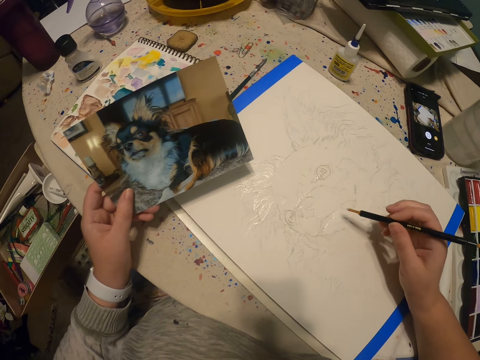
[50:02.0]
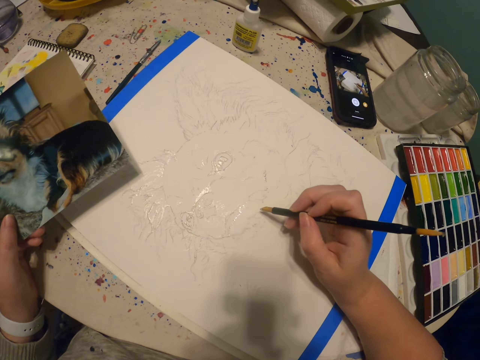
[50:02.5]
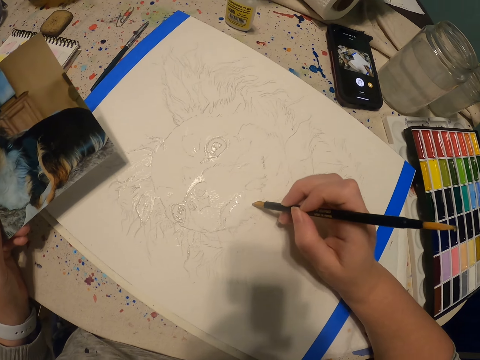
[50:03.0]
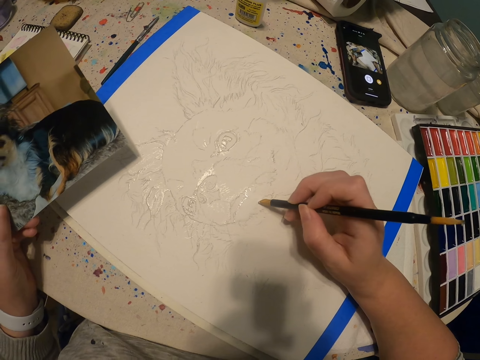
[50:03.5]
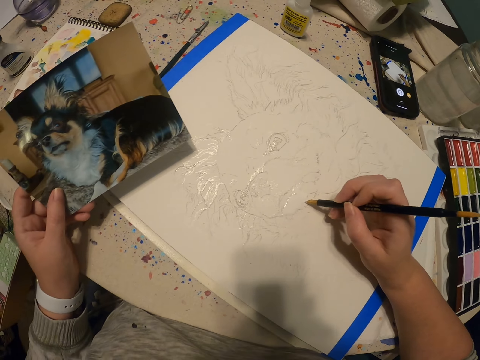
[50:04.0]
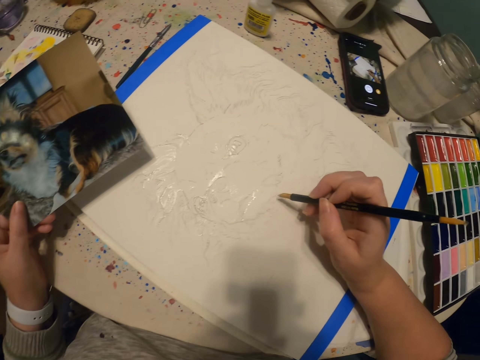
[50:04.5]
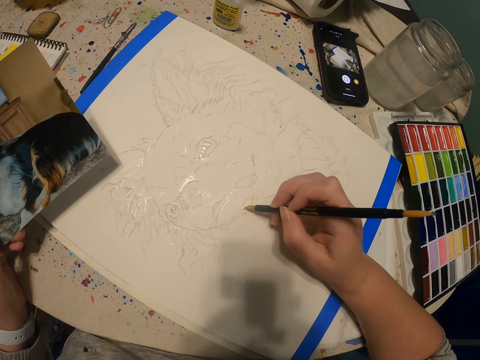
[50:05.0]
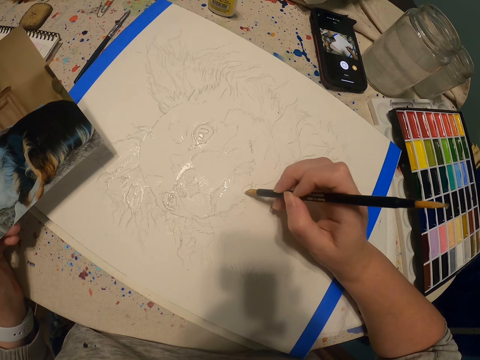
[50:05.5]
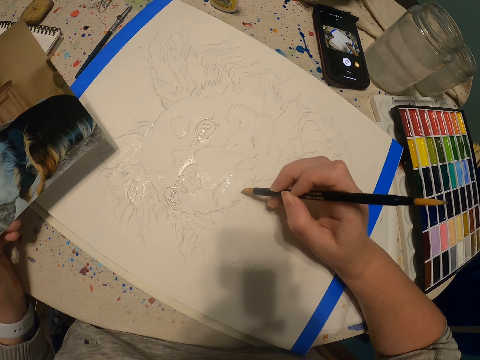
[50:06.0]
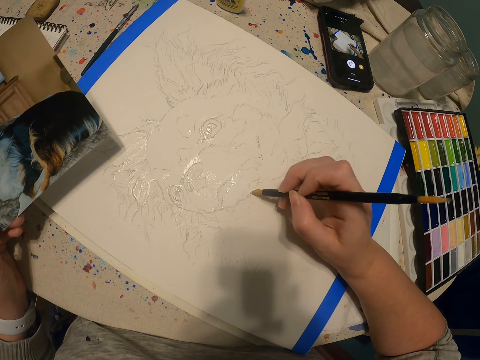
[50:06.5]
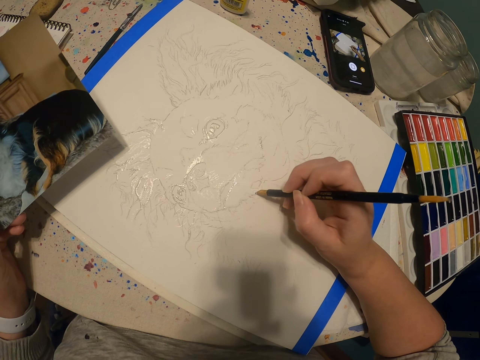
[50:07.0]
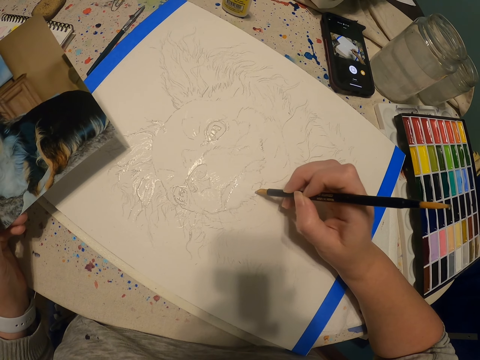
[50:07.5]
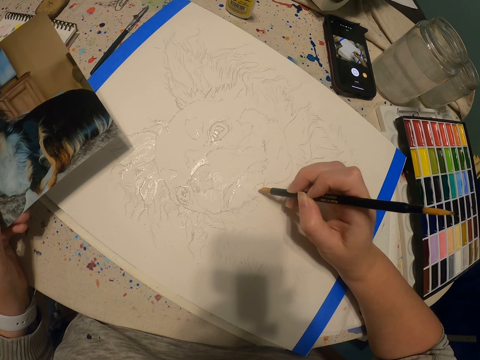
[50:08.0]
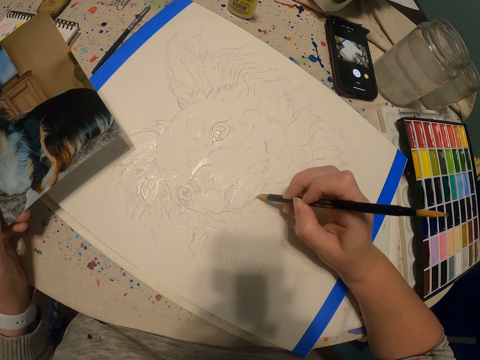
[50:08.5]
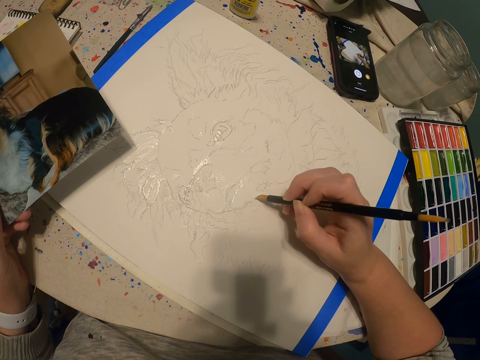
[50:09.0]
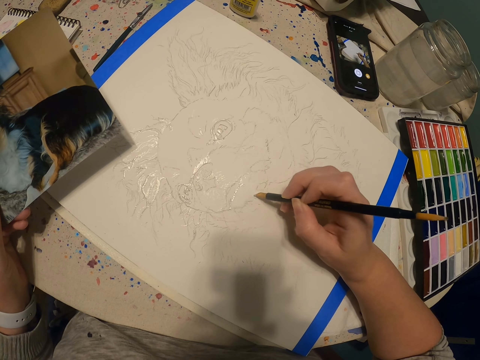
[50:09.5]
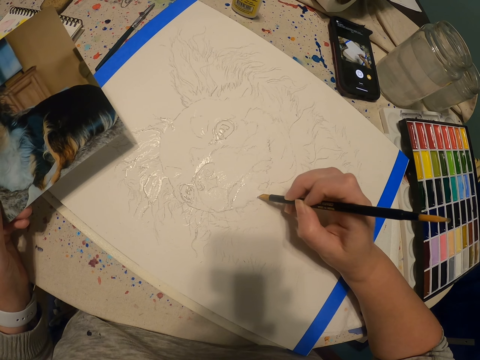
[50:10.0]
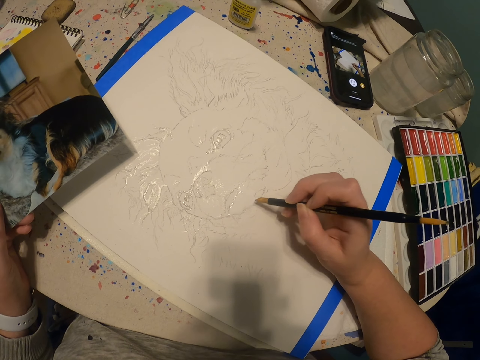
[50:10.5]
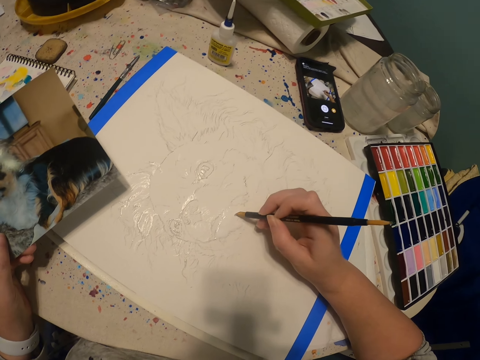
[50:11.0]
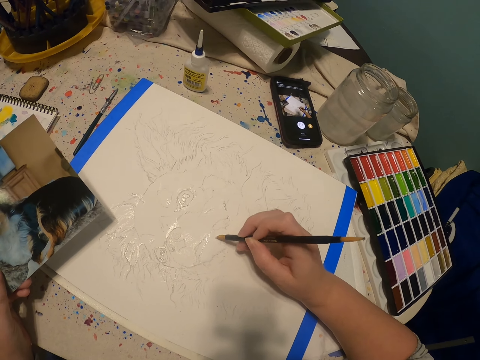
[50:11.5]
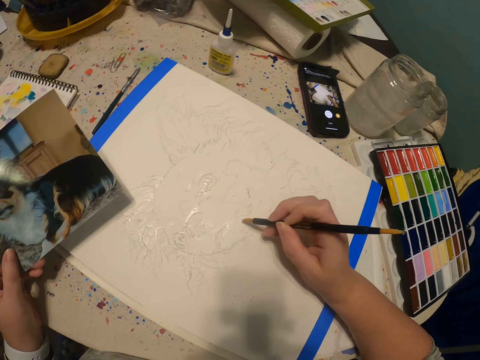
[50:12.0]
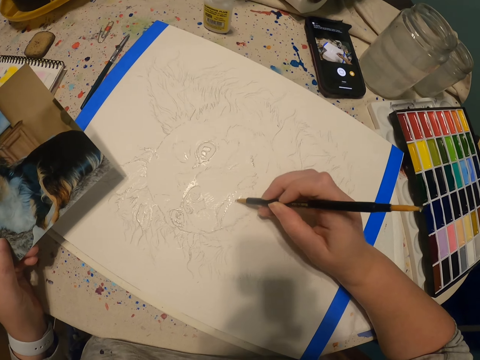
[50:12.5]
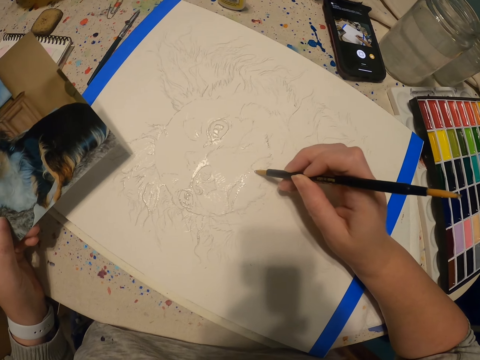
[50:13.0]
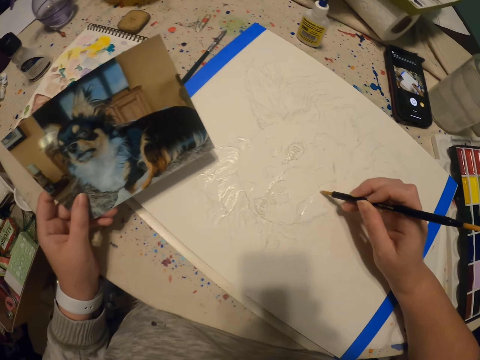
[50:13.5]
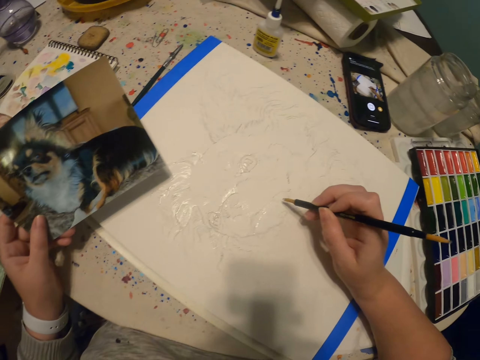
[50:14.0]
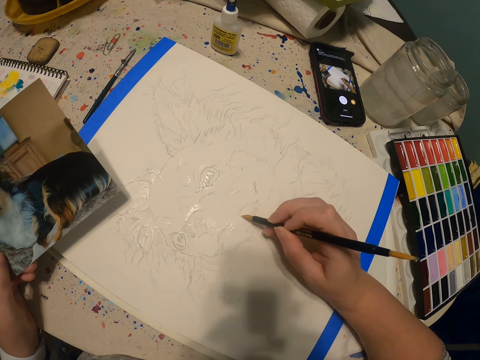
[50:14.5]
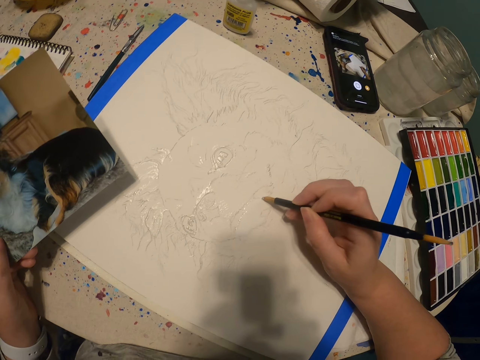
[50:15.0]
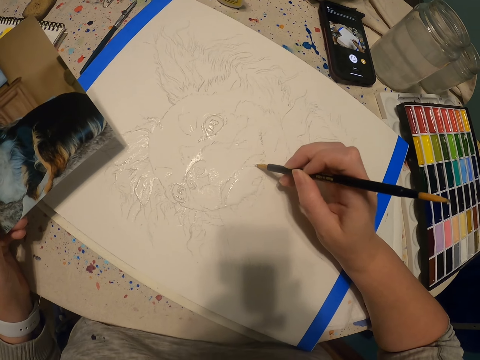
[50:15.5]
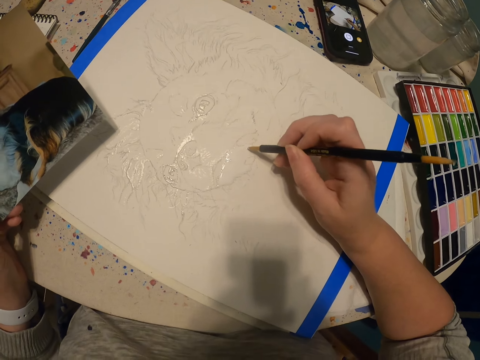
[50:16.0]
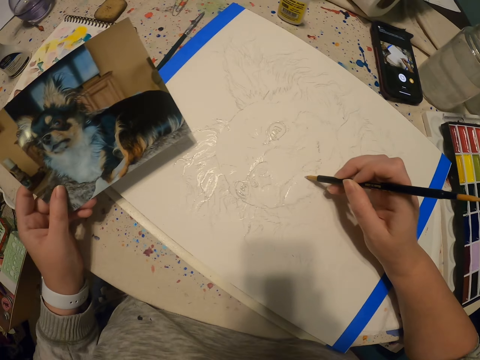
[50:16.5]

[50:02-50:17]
The camera wearer views the picture in the left hand. They paint on the canvas using the paintbrush.

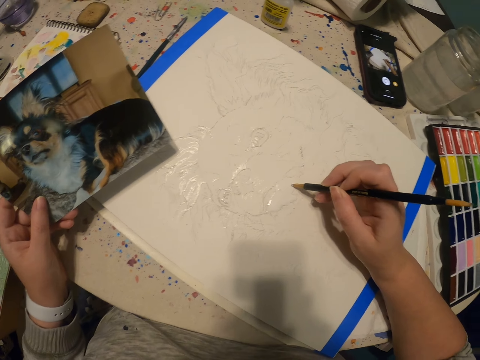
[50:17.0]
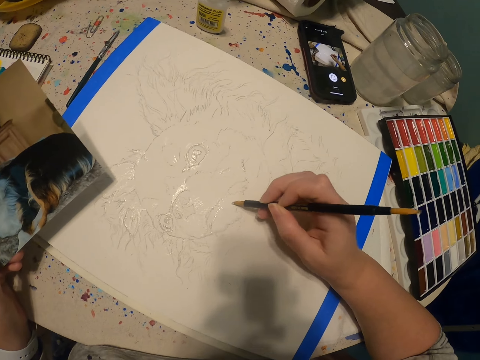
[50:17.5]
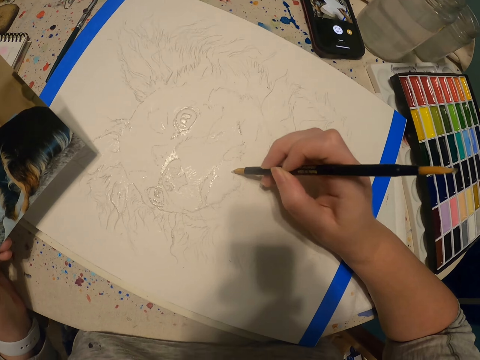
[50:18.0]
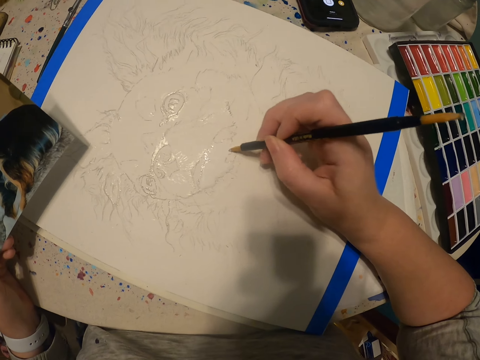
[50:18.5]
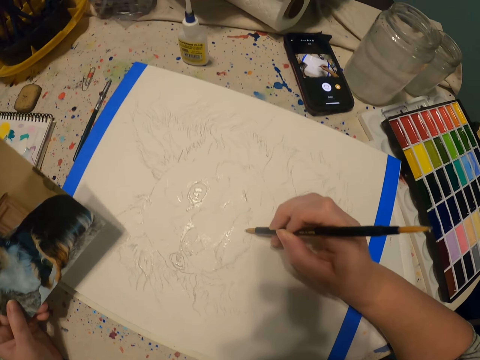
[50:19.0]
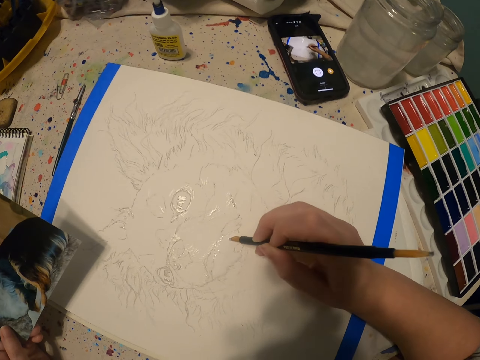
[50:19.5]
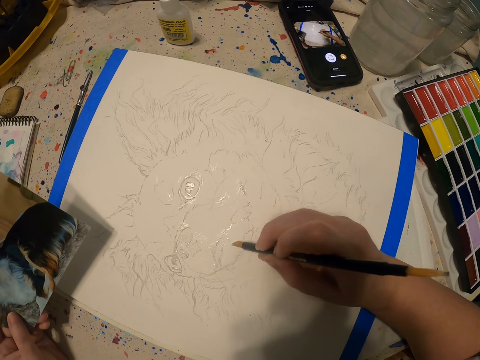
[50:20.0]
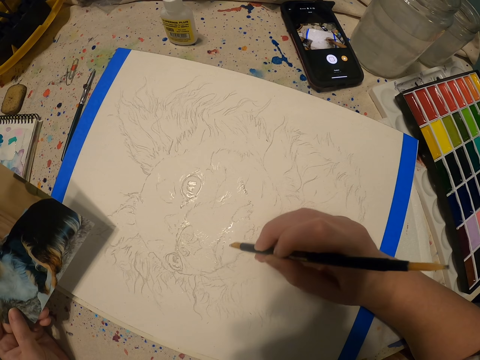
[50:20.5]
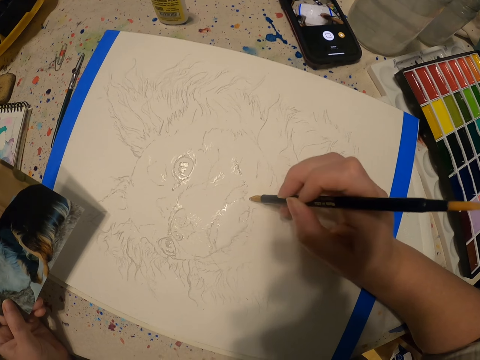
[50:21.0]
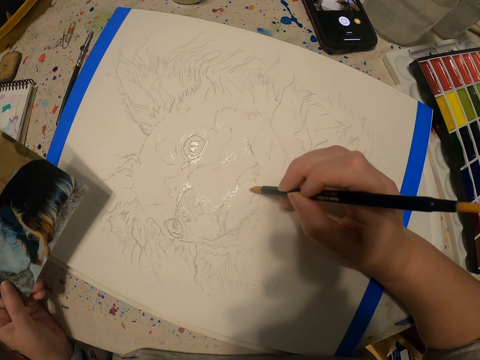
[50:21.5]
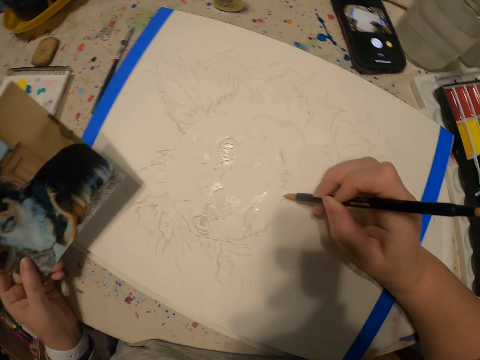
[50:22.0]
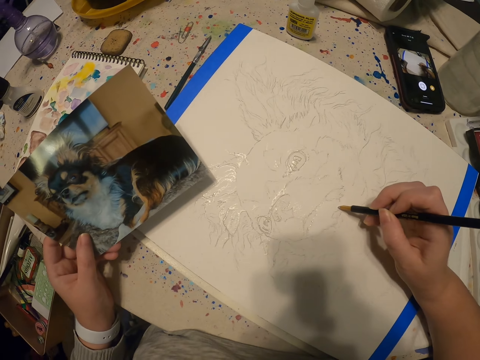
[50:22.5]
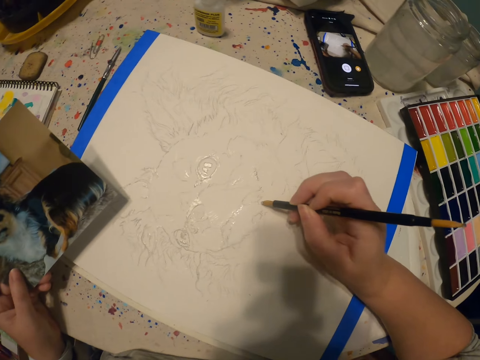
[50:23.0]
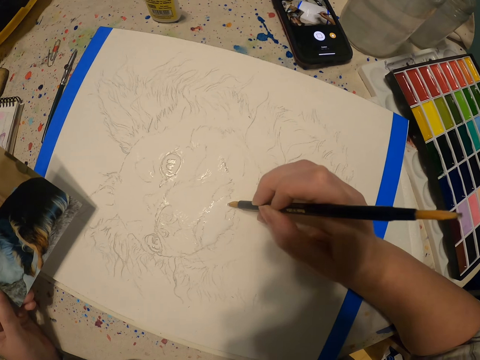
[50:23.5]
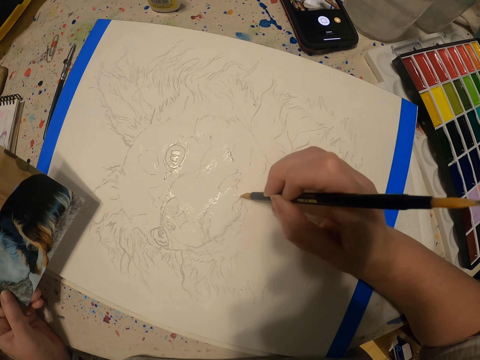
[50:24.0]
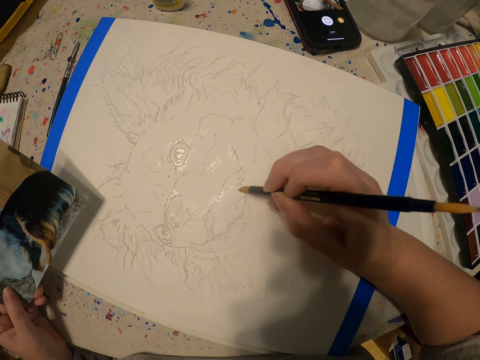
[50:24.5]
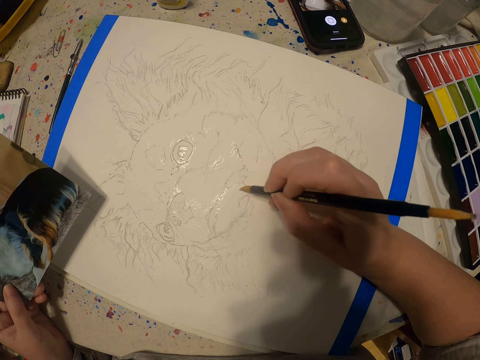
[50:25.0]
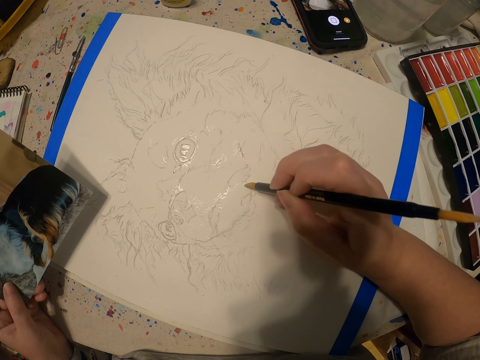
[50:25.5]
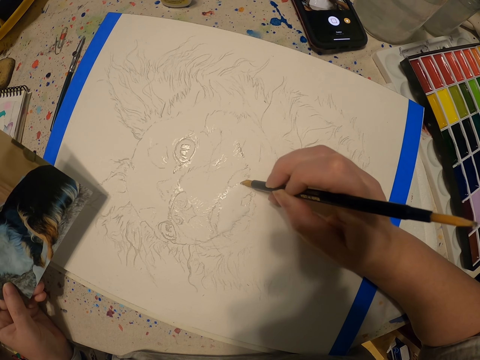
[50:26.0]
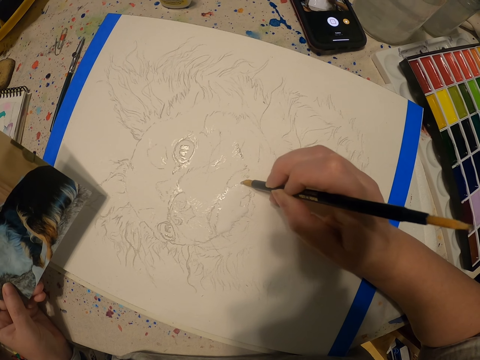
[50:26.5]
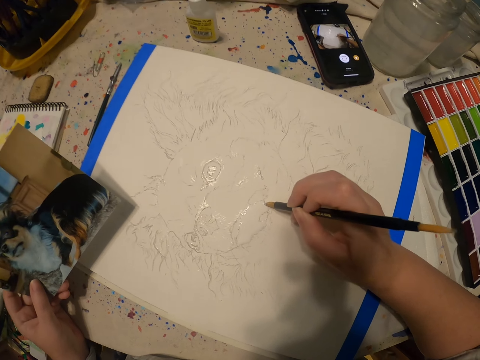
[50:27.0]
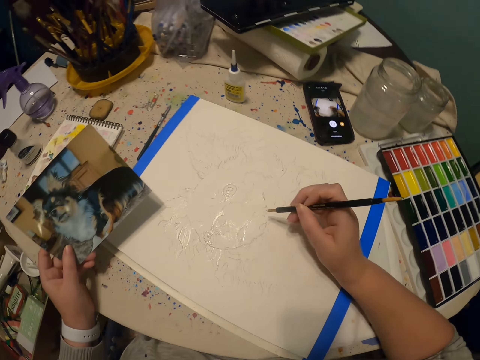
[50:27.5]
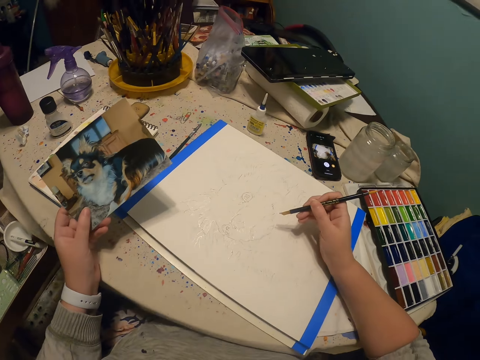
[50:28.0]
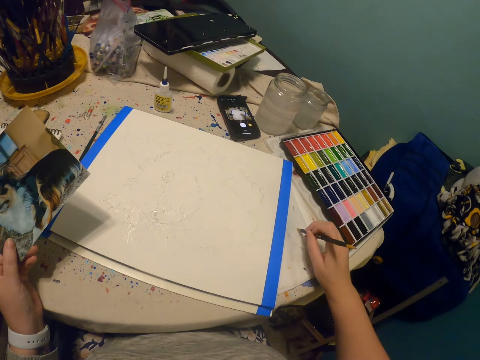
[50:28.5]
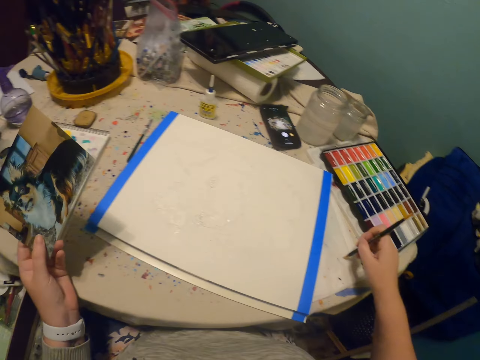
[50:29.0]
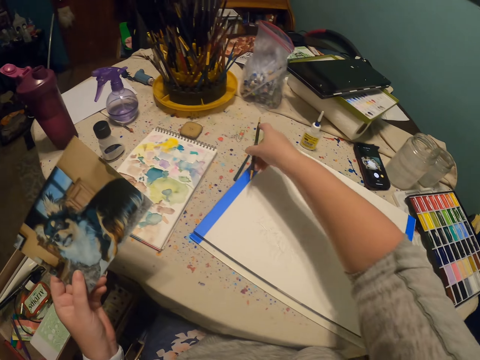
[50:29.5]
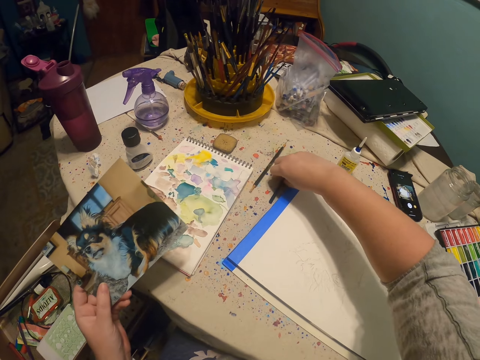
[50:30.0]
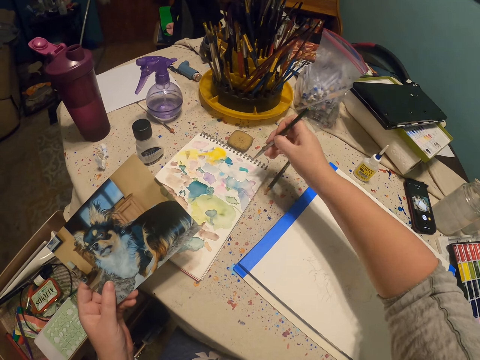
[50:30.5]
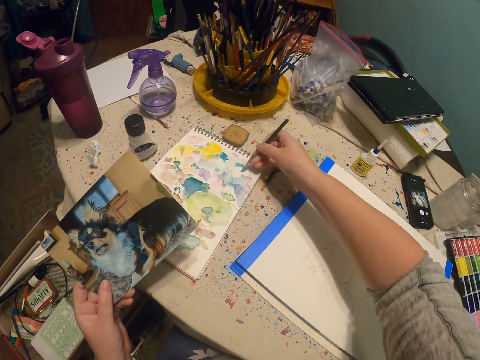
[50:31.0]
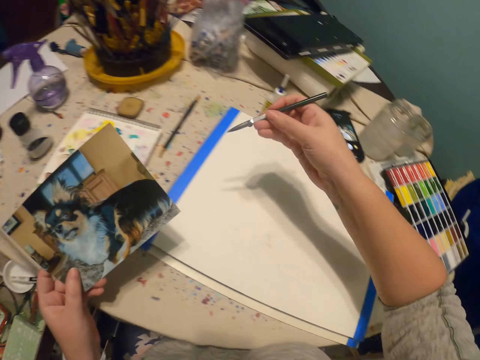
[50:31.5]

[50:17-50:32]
The camera wearer views the picture in the left hand. They paint on the canvas using the paintbrush. They remove paint from the paintbrush. They put the paintbrush on the work table. They pick another paintbrush on the worktable. They add the paint on the book to the paintbrush.
